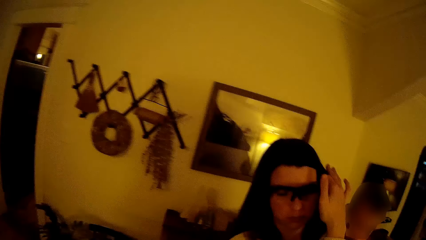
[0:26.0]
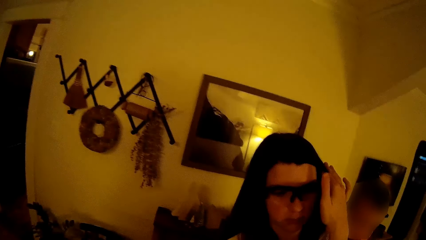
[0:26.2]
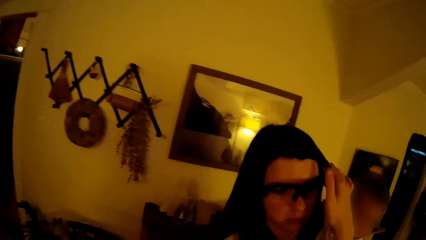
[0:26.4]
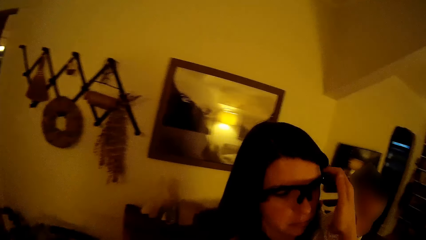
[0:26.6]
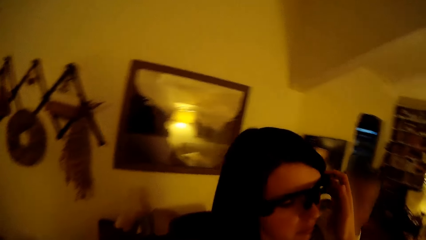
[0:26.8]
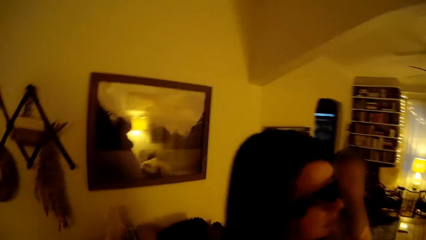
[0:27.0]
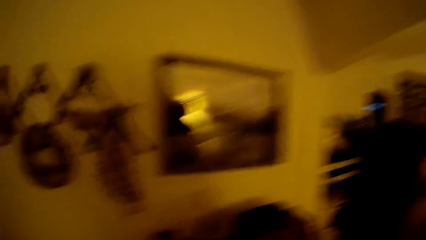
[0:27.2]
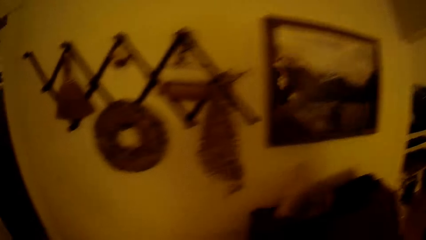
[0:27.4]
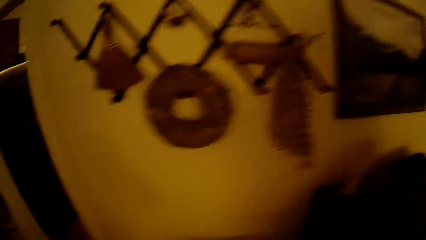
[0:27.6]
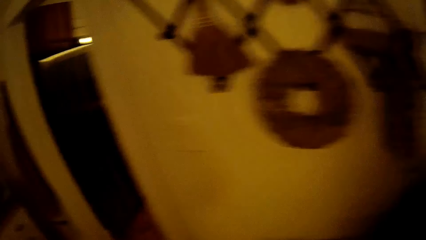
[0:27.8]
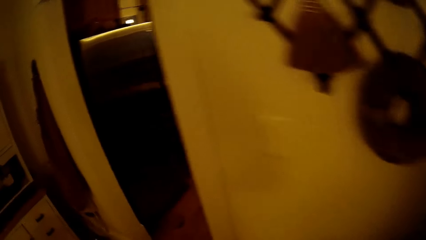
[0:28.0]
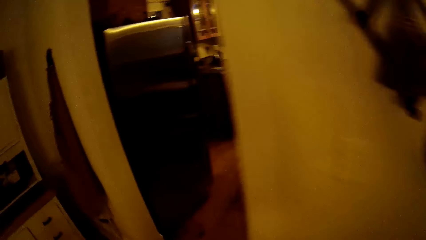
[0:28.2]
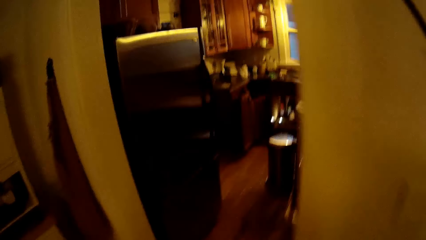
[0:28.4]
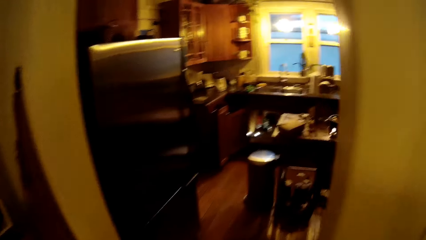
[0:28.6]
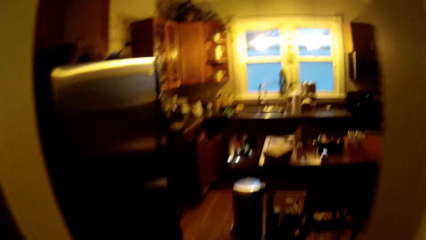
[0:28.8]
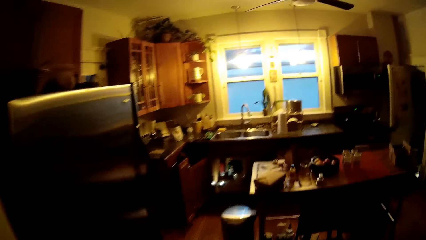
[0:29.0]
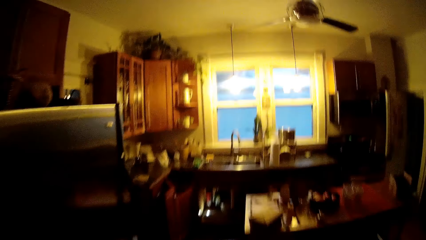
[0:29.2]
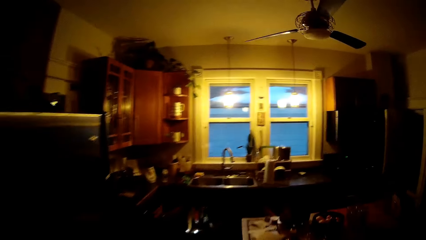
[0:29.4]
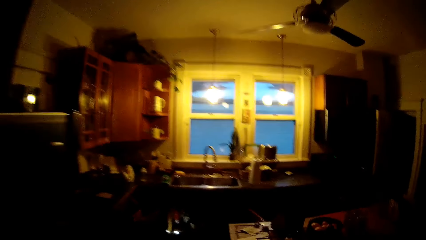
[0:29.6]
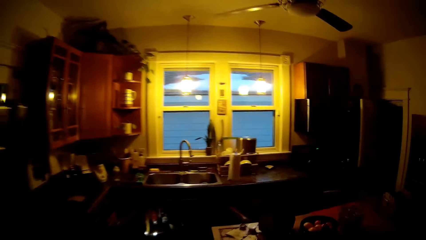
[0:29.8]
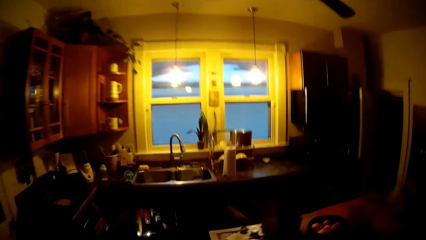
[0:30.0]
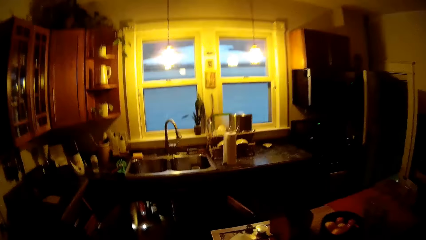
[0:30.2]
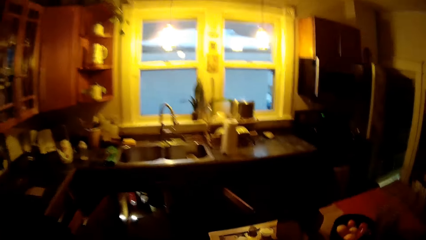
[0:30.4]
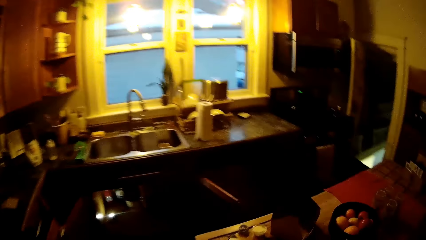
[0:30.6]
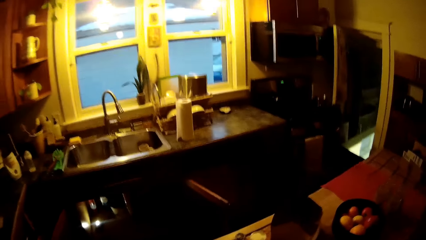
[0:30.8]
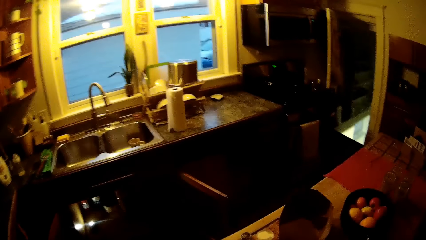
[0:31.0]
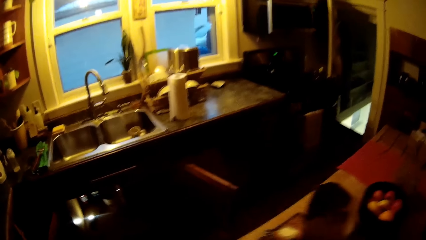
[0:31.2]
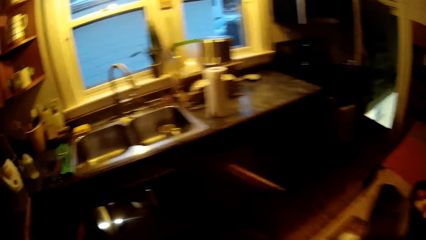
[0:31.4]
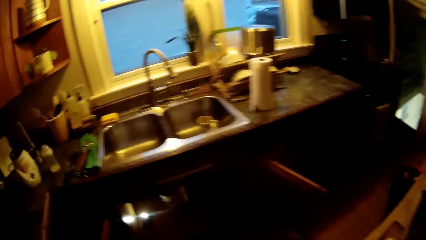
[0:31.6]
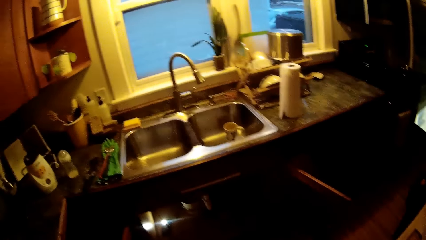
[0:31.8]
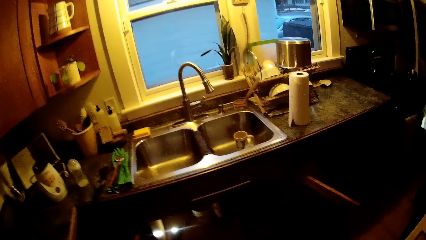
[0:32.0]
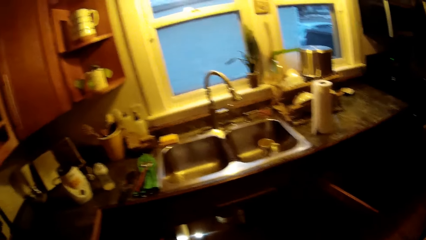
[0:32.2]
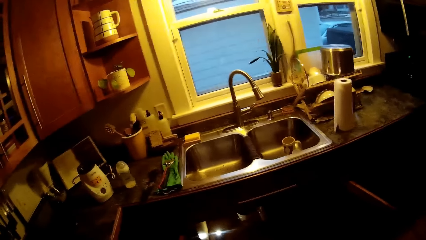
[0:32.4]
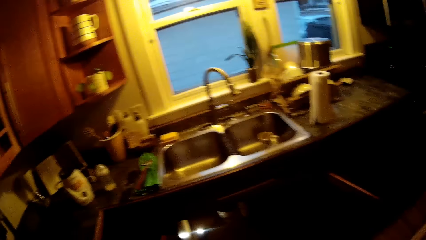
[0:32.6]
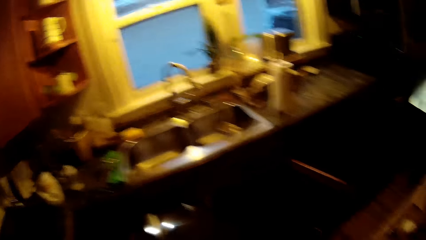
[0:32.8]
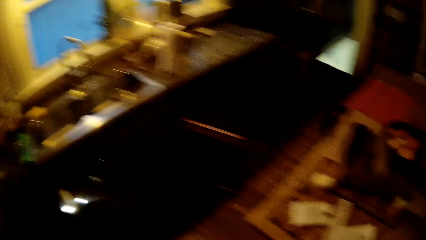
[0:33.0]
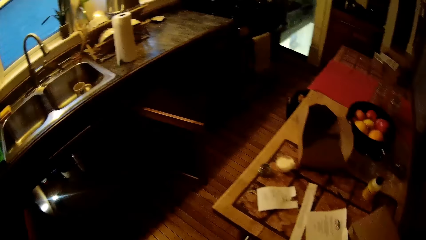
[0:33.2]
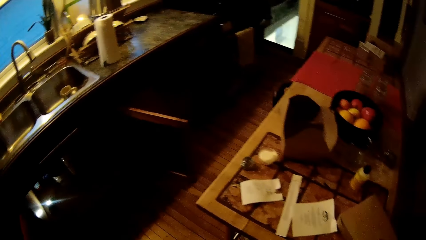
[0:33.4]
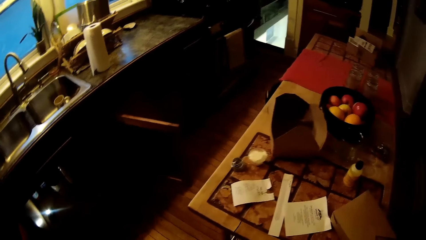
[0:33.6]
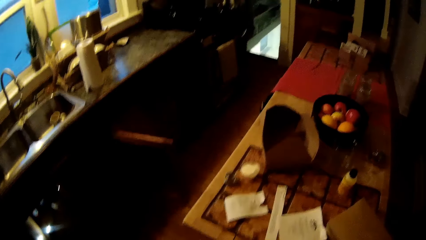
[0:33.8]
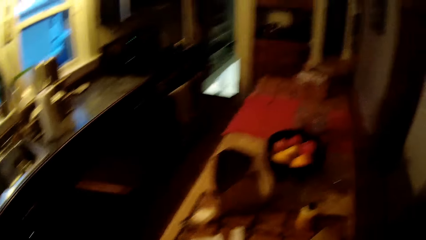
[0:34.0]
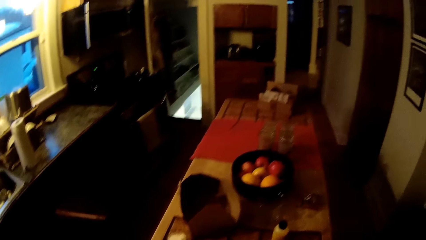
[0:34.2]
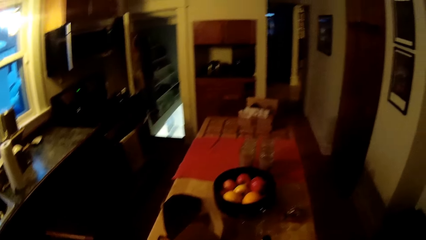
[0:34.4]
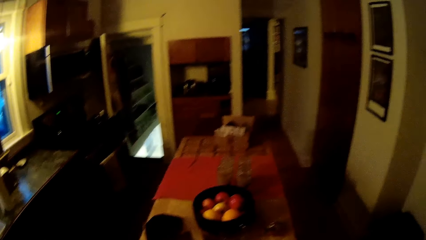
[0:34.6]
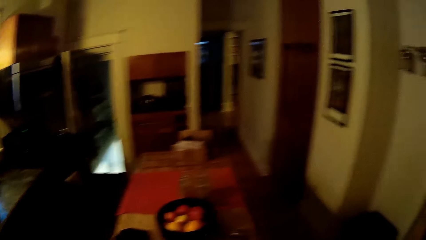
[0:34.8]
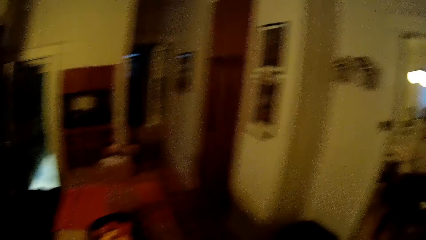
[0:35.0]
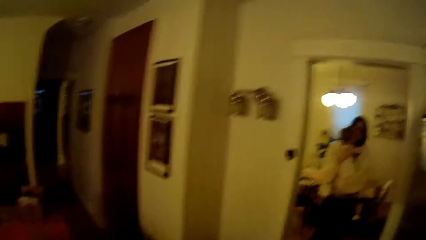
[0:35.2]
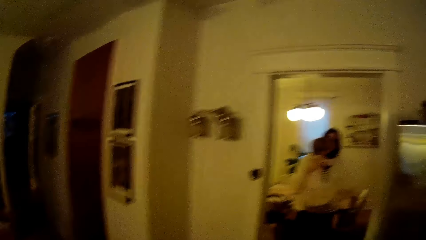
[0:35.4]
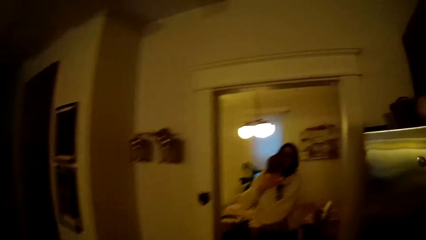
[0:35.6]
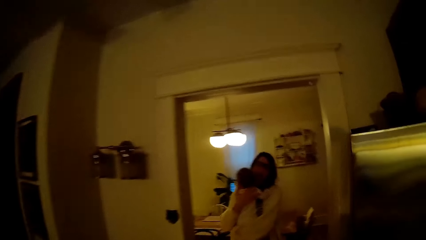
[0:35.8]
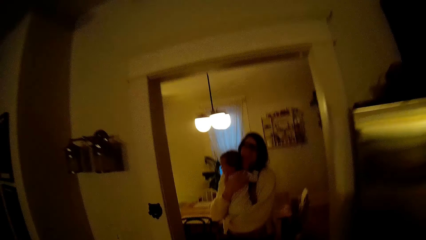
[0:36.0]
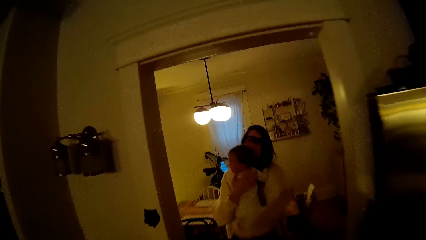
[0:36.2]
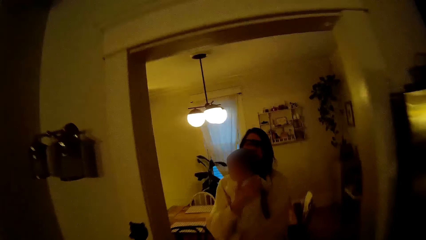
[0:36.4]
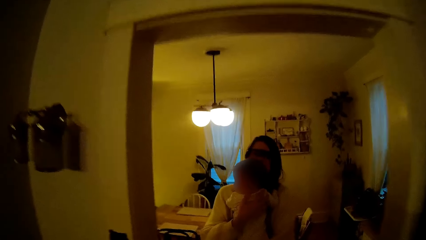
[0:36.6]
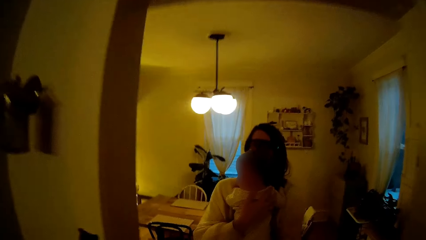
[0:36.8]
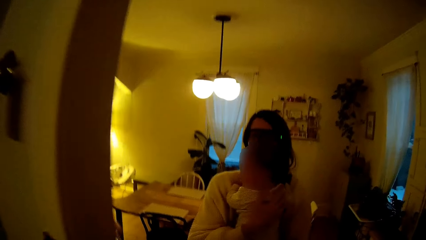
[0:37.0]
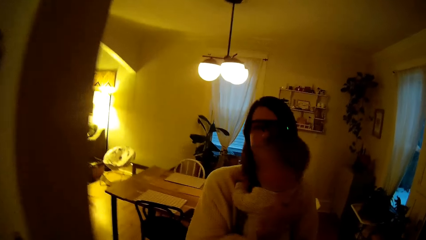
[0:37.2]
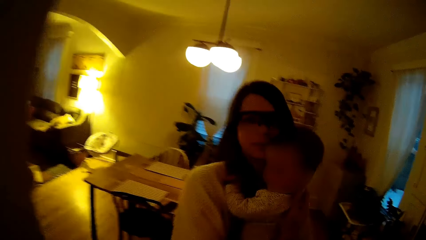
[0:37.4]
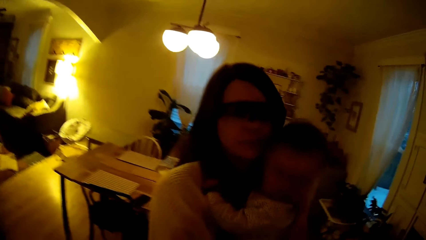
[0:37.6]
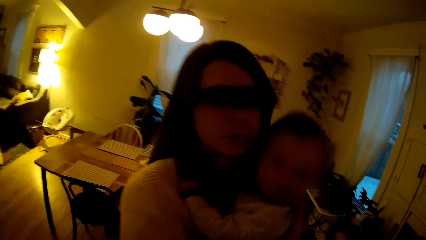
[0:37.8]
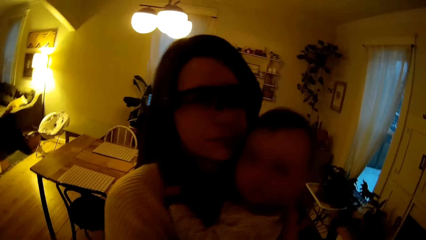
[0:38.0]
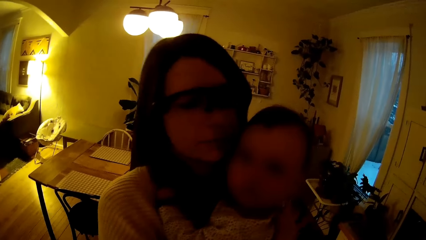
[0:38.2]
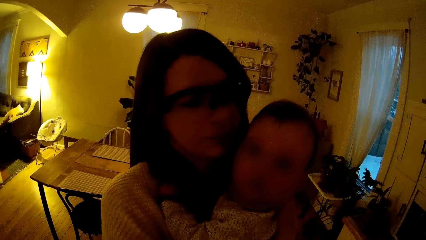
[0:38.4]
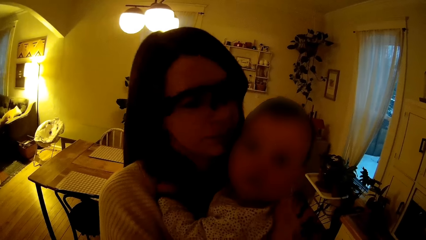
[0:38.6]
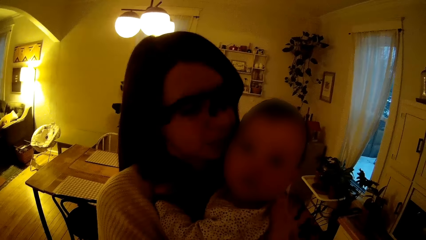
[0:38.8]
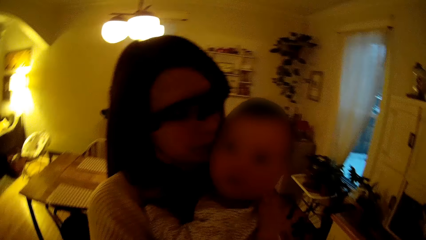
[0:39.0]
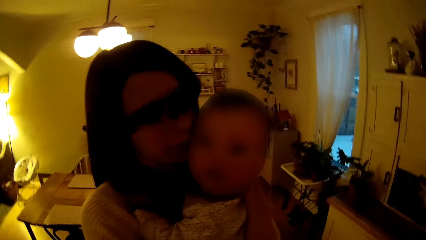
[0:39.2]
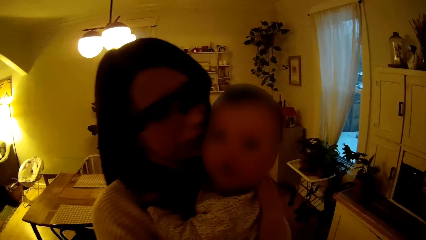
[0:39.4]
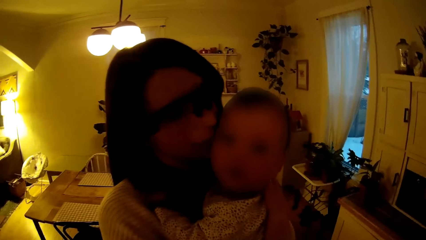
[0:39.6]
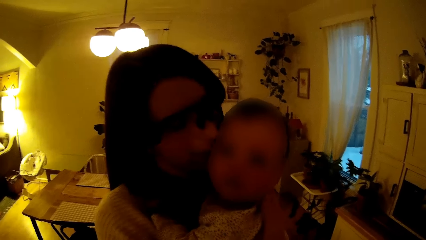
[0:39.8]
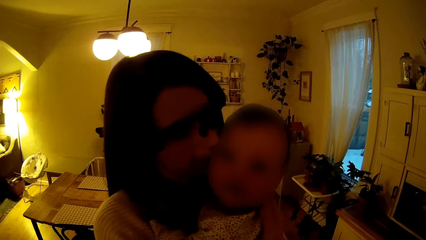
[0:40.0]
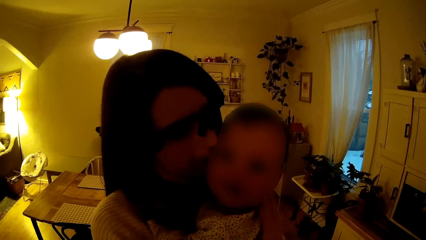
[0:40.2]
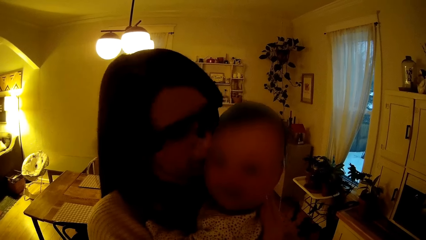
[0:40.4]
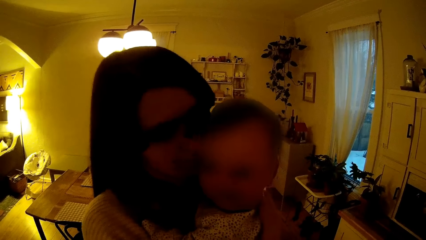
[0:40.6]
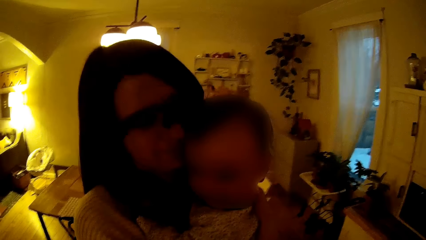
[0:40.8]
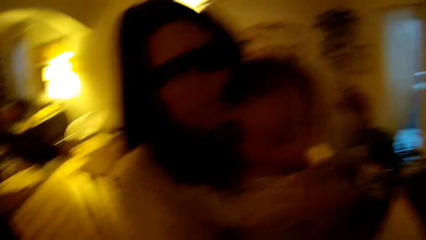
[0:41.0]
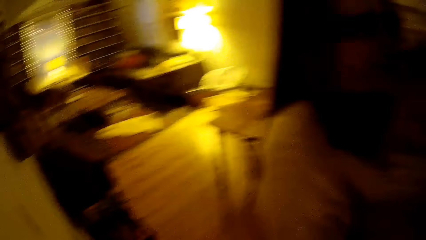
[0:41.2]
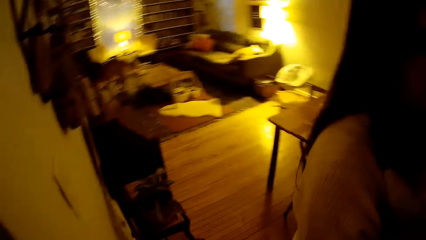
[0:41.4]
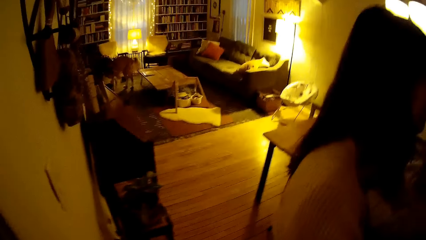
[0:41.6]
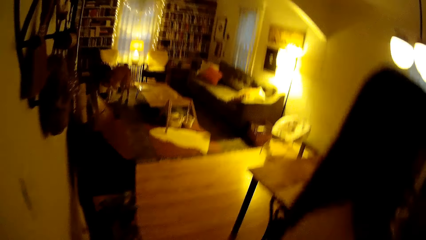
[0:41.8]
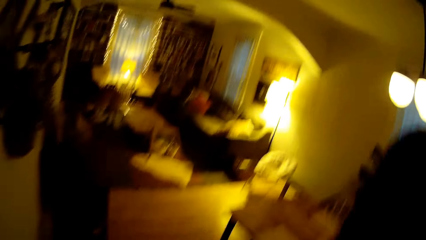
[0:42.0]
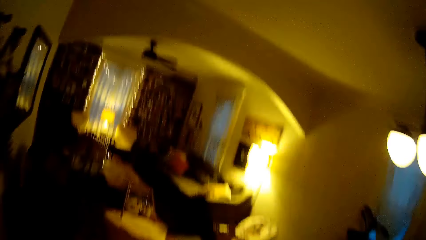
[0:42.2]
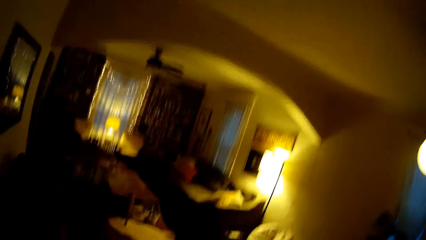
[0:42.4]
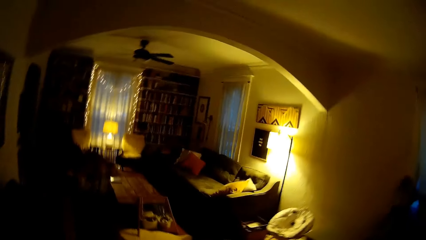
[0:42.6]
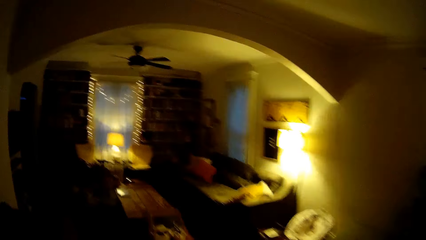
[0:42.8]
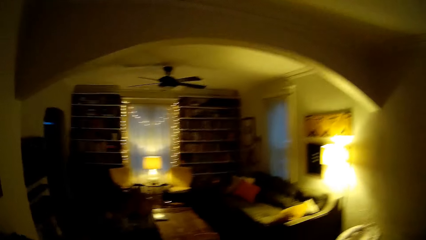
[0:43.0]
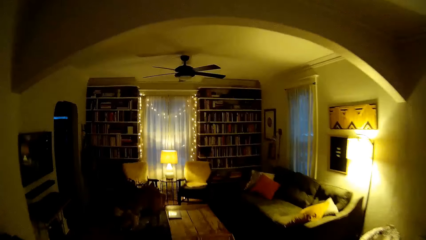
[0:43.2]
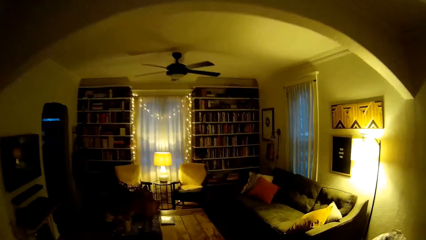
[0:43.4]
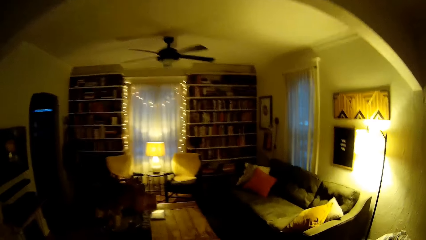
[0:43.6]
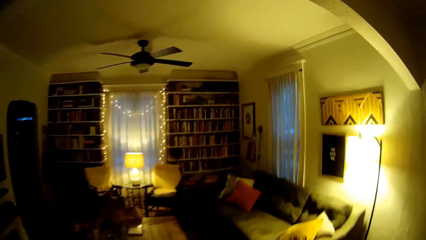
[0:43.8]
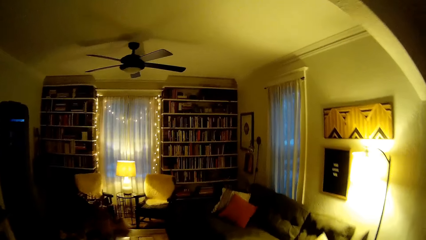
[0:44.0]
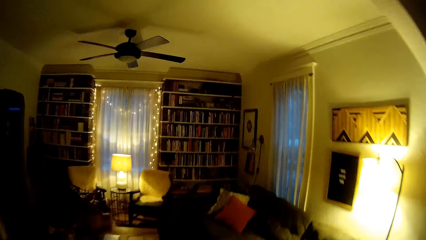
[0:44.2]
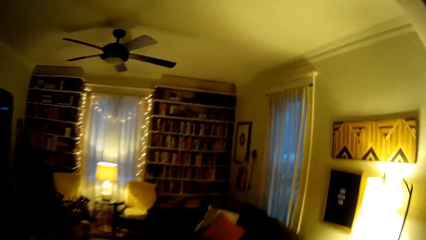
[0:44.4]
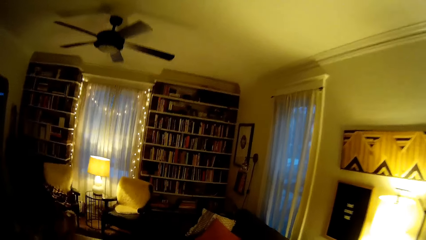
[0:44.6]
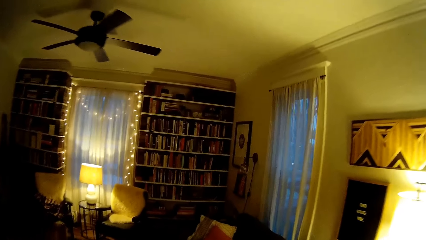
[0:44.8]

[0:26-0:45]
The camera wearer walks into a kitchen from the sitting room. They look around. They walk into the sitting room from the kitchen. They walk to the woman. They walk away.
